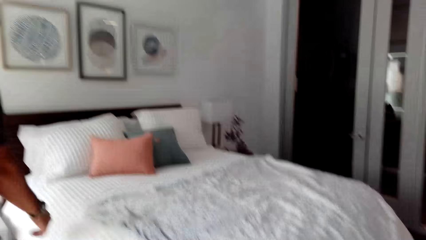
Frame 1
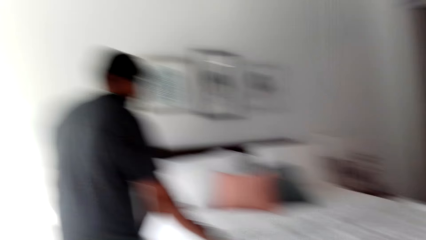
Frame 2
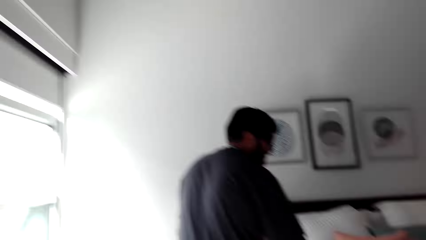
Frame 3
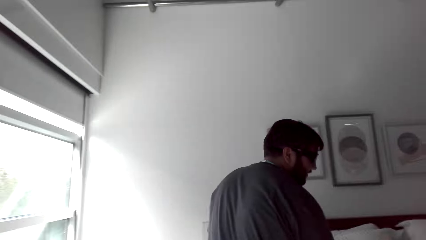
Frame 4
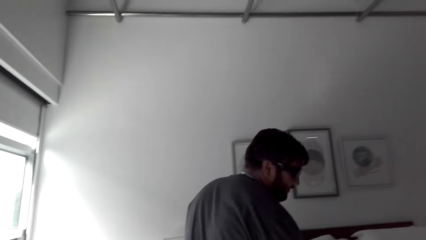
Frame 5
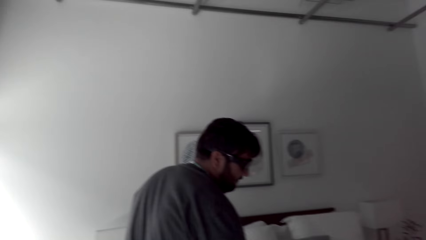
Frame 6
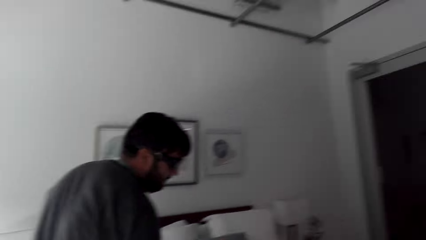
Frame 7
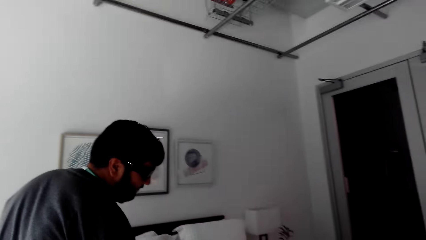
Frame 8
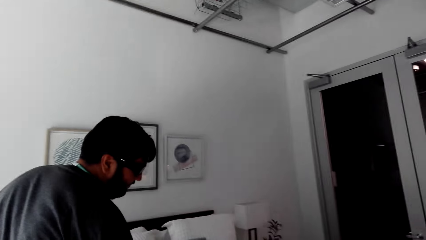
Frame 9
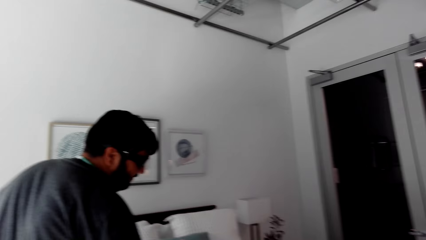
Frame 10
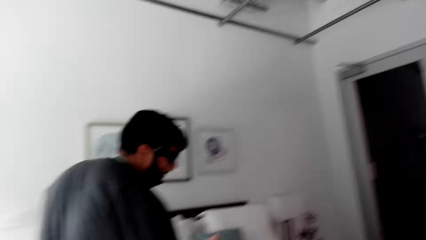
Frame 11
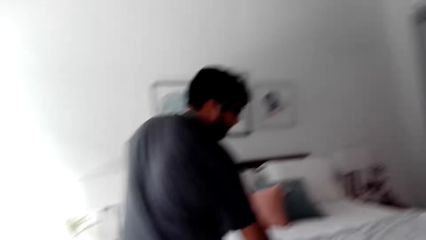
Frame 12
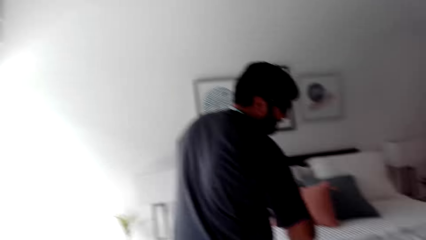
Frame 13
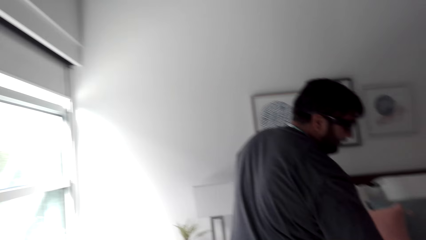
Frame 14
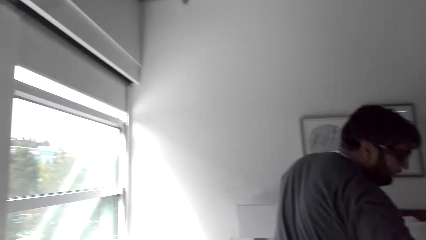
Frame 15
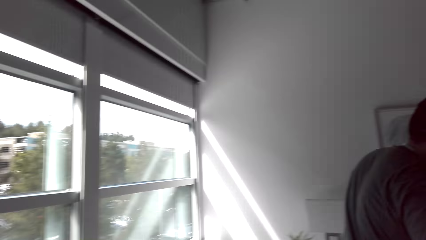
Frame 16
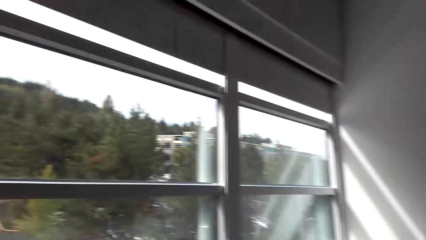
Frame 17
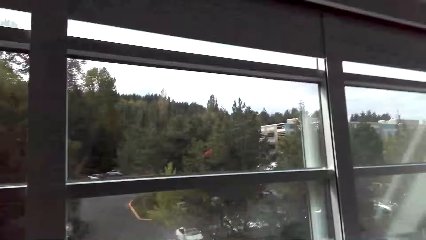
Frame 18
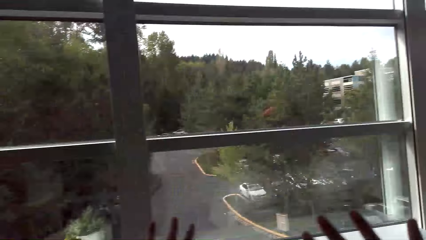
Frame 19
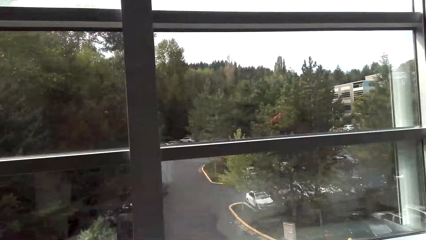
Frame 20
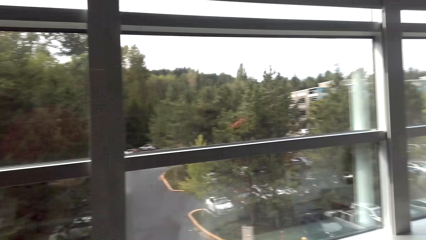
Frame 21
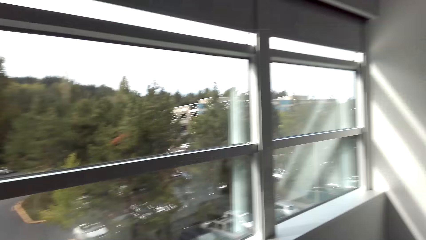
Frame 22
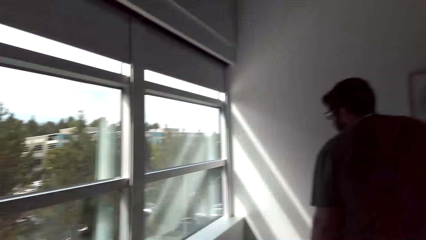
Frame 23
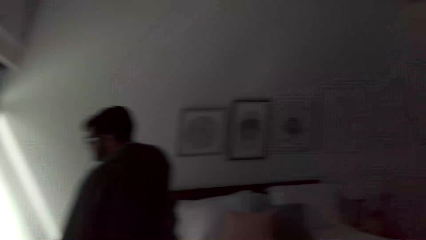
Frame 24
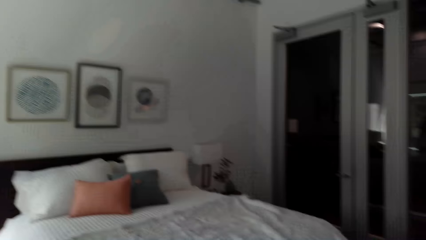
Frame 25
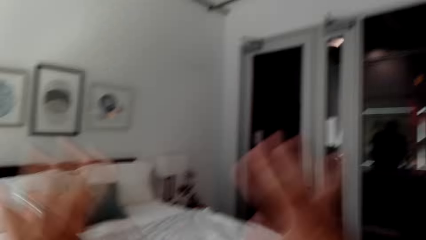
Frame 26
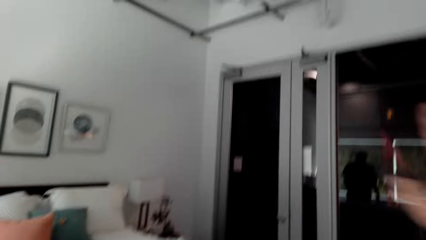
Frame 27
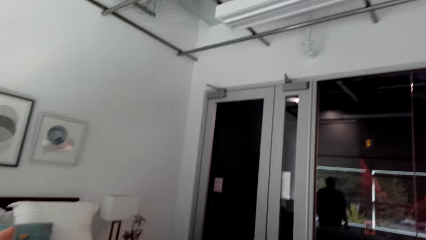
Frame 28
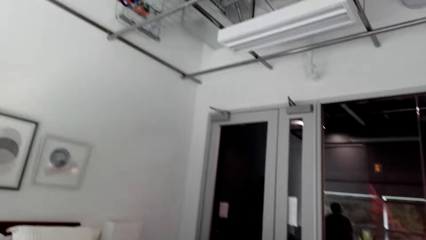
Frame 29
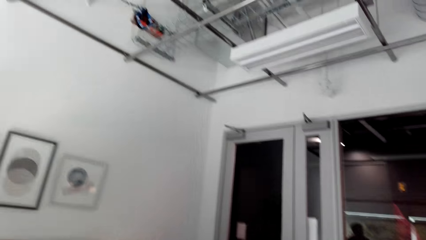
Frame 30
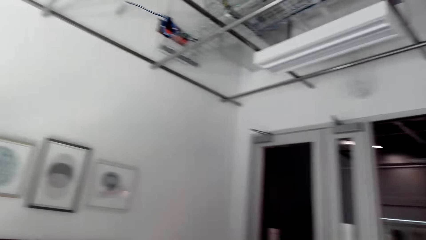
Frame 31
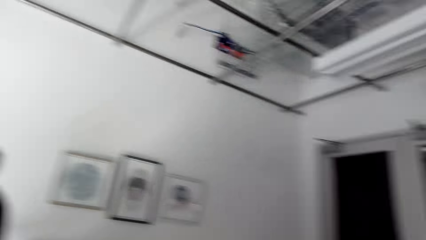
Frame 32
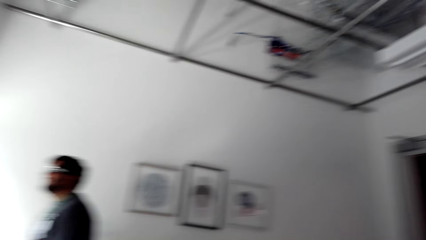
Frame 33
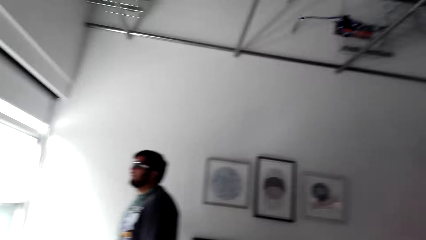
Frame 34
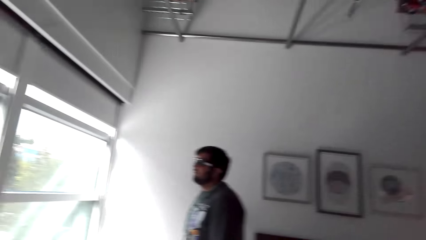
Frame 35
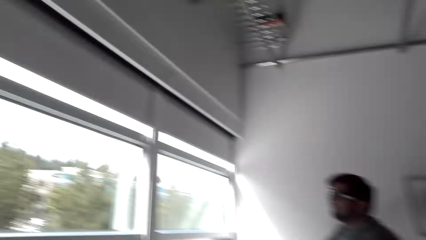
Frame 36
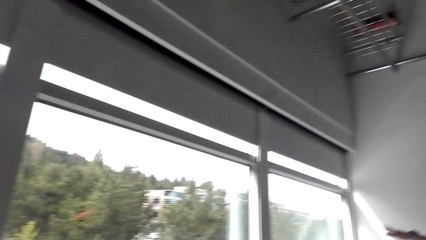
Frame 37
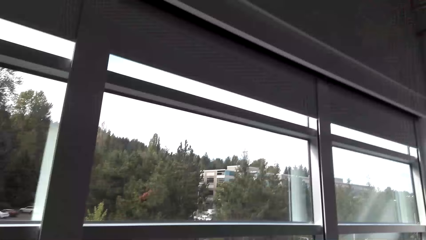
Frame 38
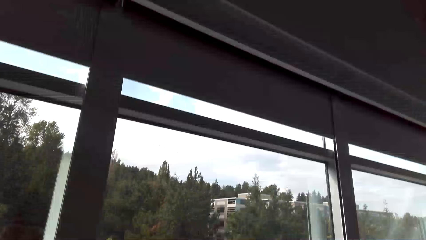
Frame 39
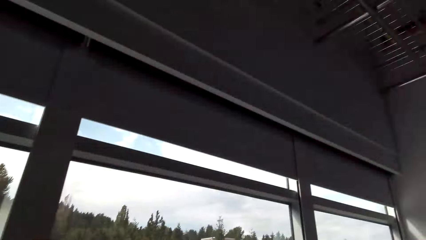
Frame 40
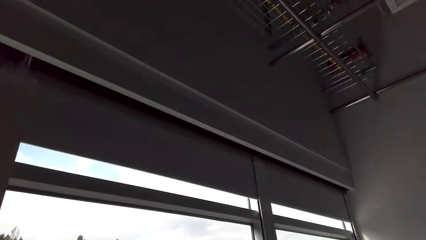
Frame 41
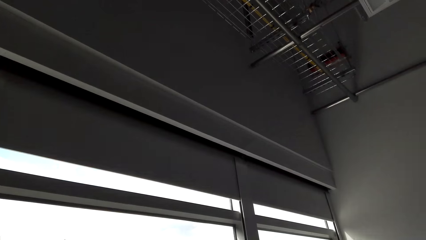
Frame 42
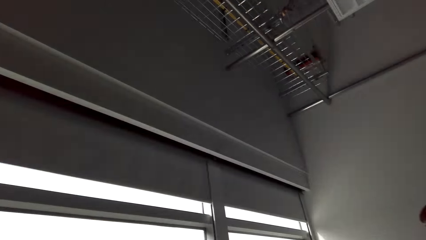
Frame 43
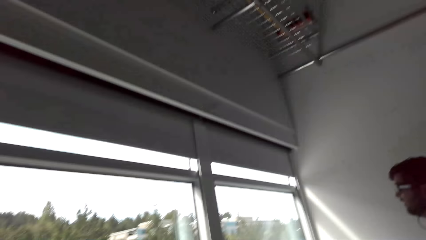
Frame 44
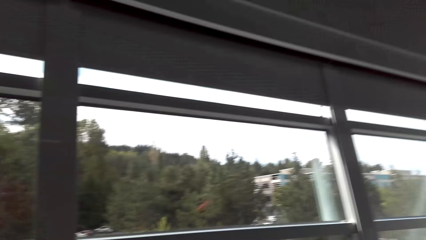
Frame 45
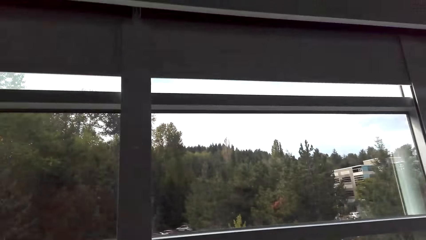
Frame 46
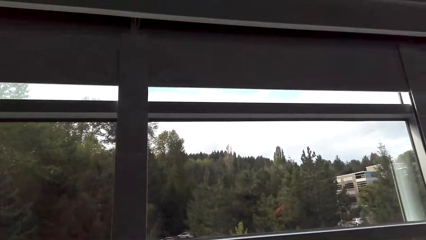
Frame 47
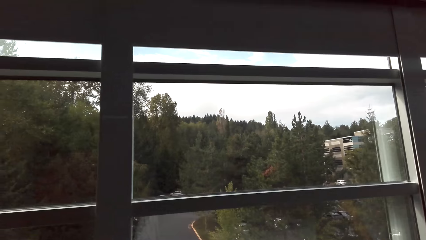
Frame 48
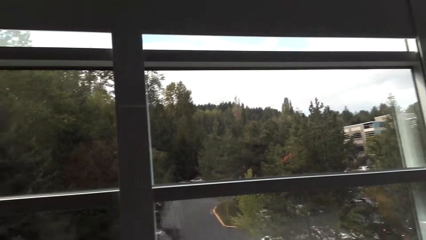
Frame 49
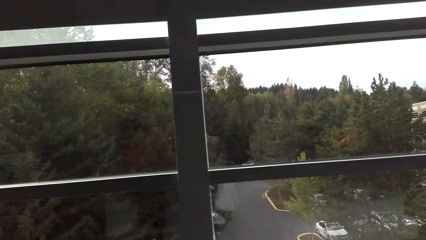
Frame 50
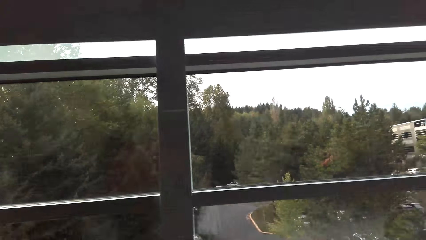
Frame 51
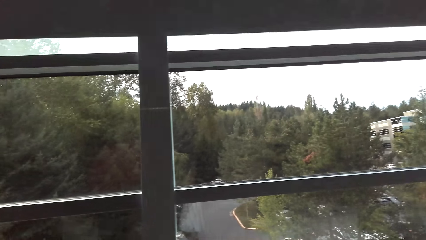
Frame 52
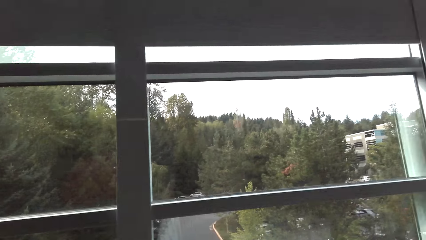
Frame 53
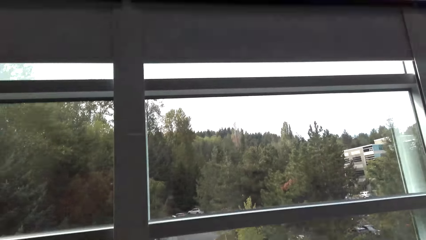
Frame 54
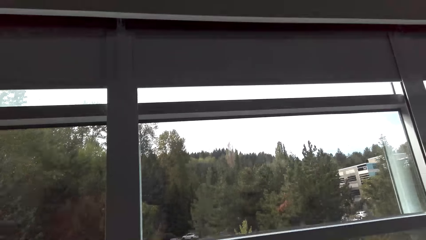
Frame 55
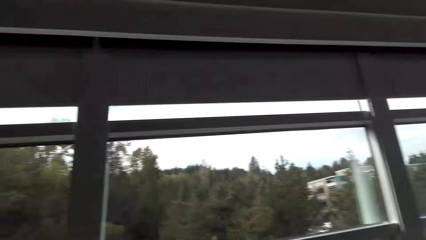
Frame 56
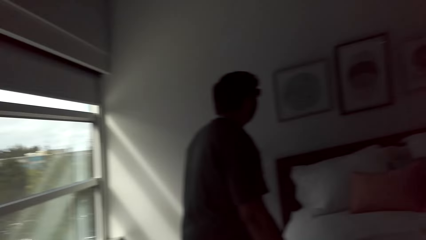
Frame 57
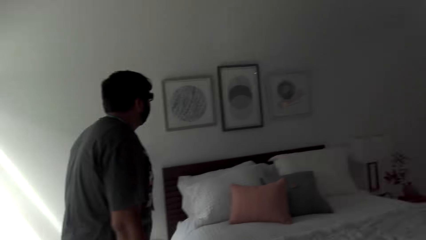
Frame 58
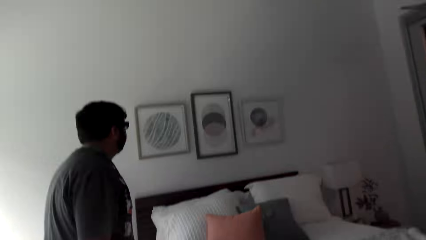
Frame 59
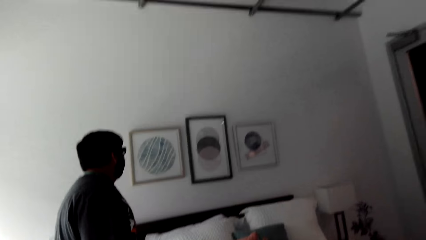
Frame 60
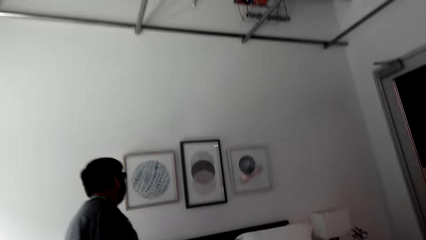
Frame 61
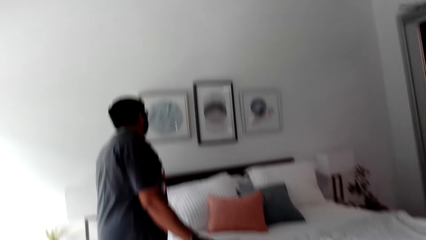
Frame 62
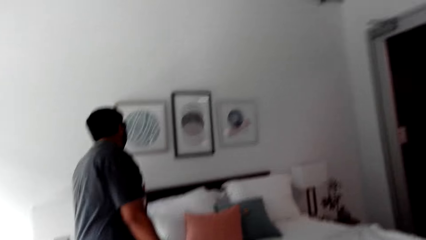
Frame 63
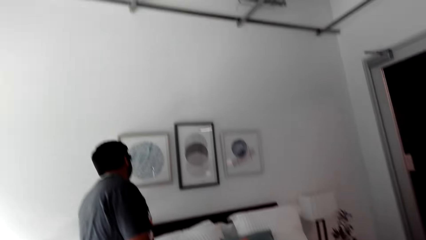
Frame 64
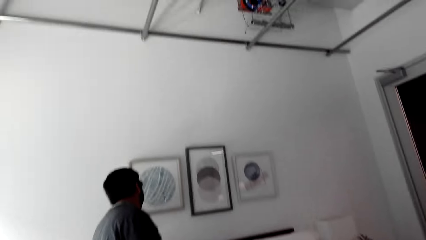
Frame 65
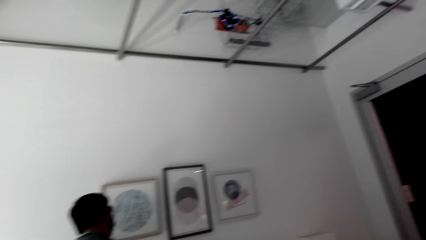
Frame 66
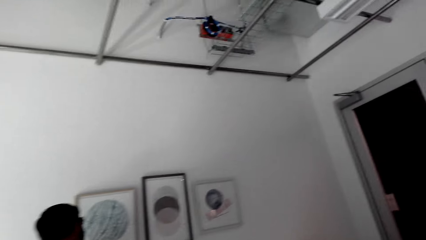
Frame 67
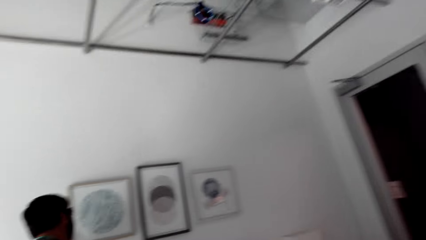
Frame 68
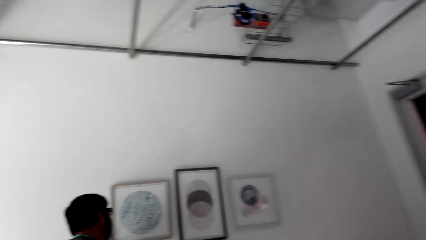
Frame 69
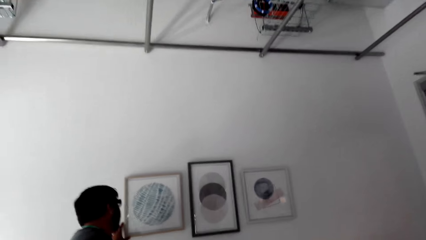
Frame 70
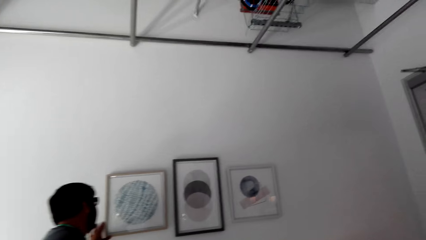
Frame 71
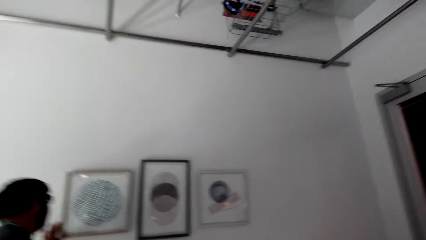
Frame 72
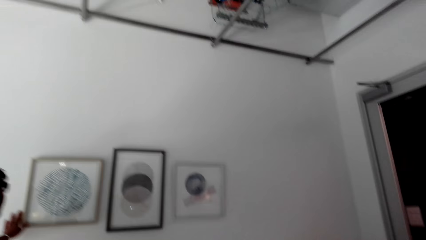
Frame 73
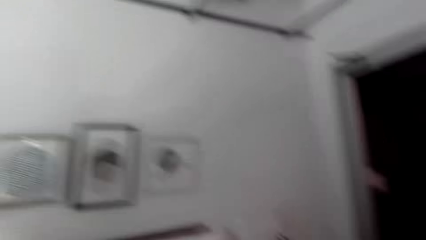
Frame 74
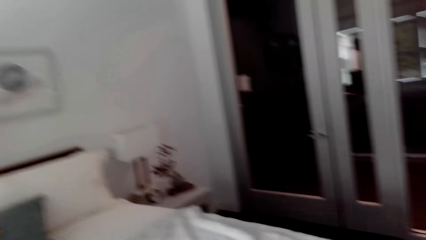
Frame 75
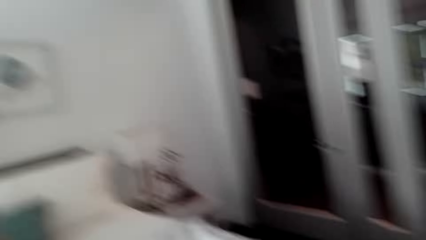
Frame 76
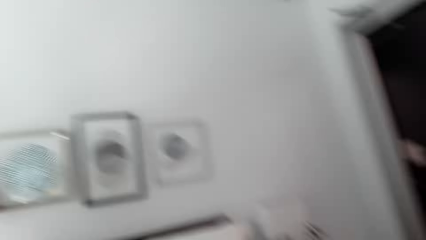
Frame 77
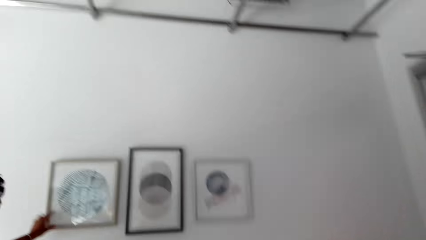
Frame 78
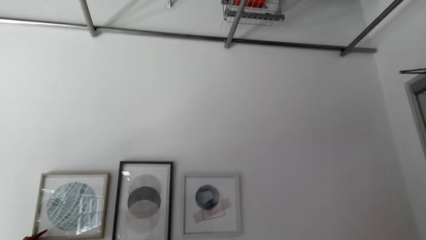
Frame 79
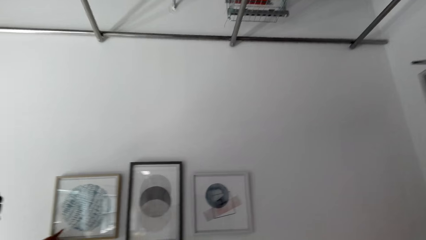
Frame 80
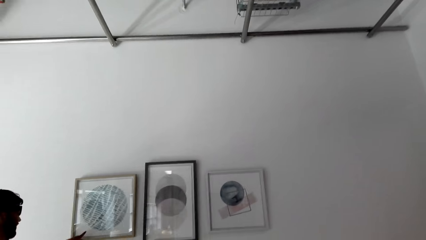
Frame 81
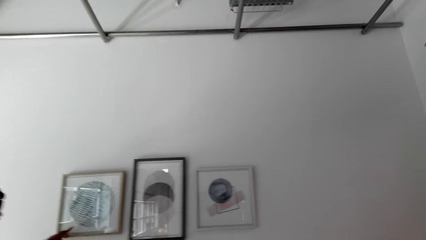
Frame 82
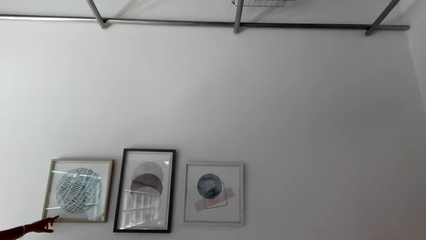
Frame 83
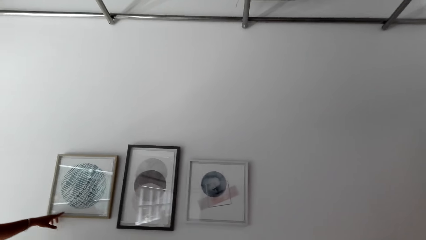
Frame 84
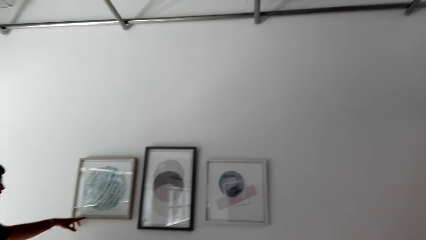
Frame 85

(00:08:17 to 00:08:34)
The camera wearer looks around in the room. A person touches the wall paintings.
